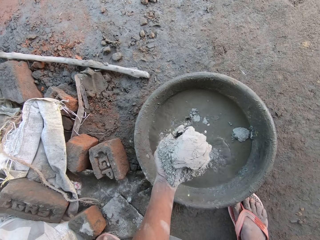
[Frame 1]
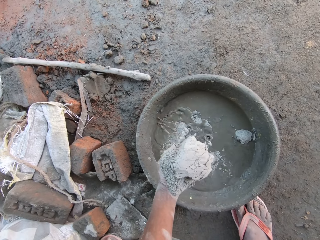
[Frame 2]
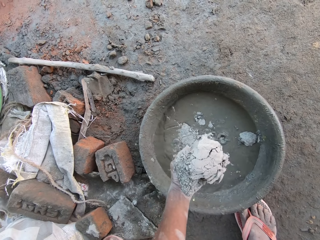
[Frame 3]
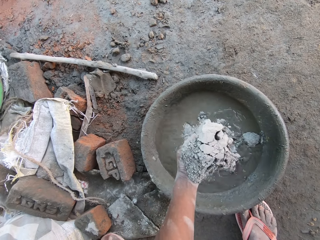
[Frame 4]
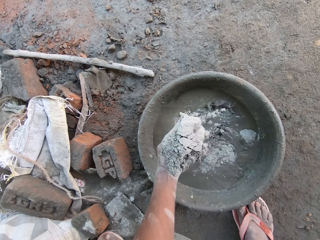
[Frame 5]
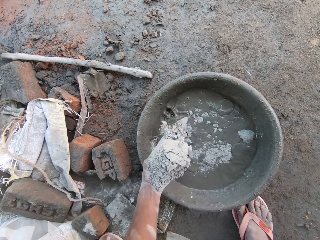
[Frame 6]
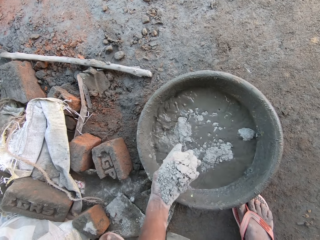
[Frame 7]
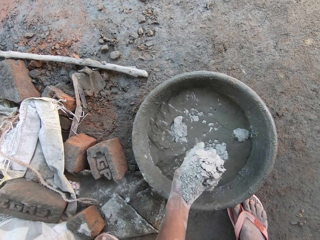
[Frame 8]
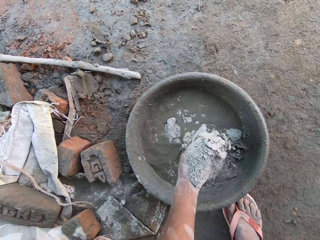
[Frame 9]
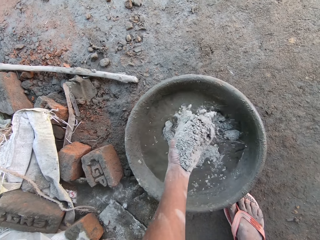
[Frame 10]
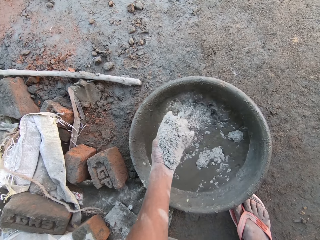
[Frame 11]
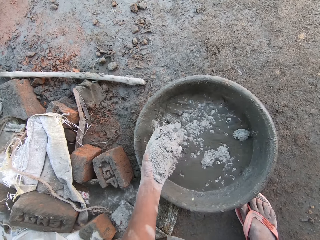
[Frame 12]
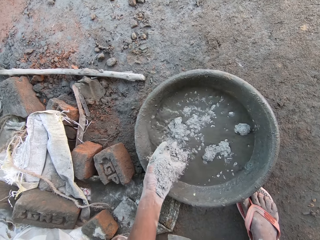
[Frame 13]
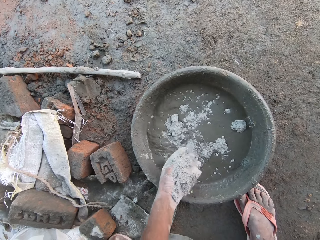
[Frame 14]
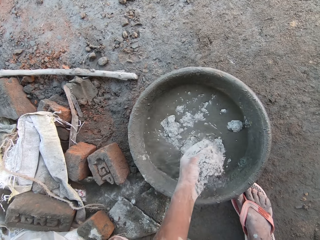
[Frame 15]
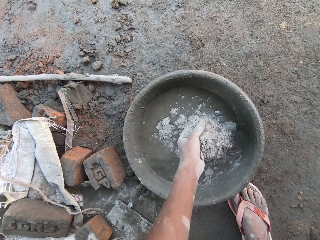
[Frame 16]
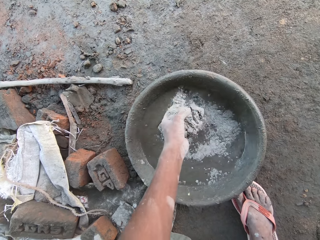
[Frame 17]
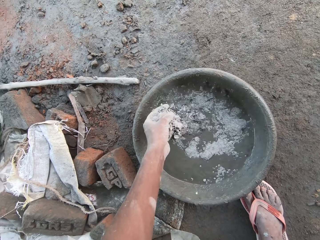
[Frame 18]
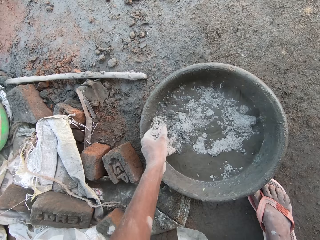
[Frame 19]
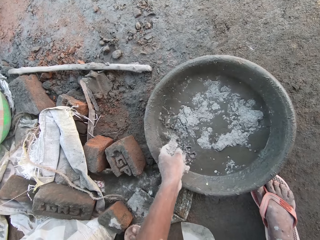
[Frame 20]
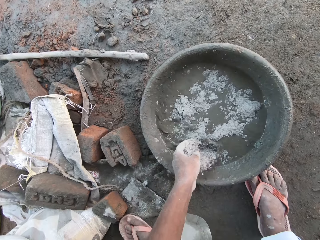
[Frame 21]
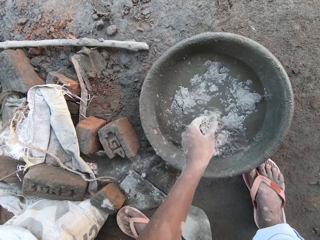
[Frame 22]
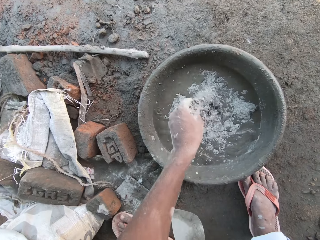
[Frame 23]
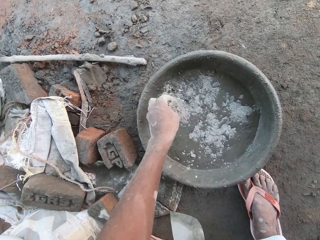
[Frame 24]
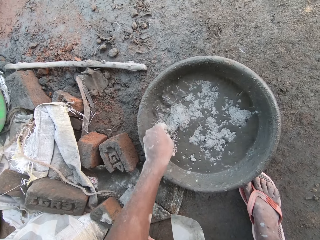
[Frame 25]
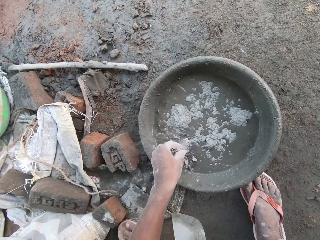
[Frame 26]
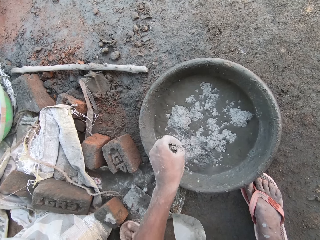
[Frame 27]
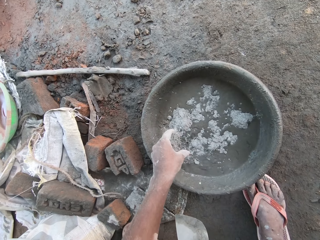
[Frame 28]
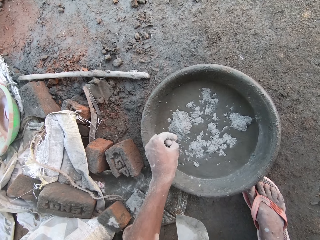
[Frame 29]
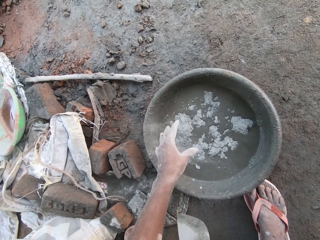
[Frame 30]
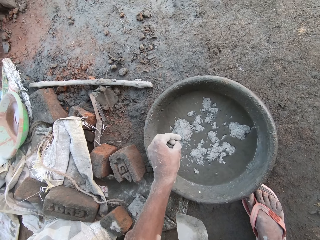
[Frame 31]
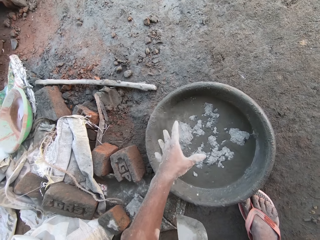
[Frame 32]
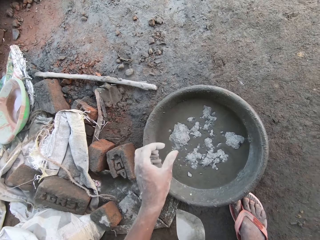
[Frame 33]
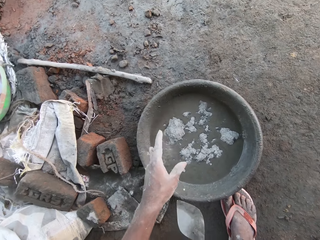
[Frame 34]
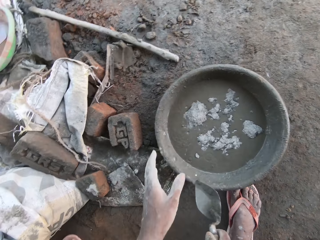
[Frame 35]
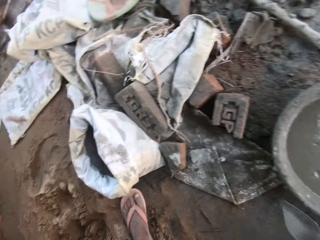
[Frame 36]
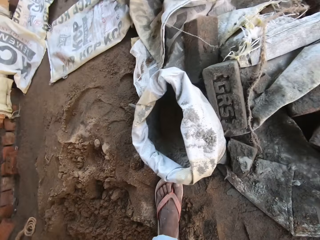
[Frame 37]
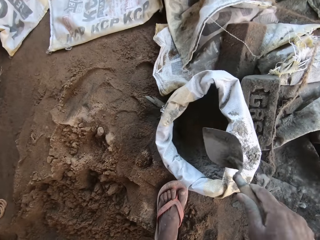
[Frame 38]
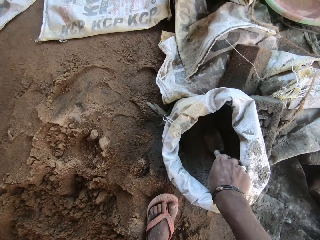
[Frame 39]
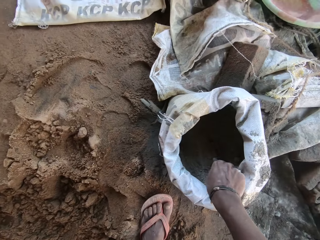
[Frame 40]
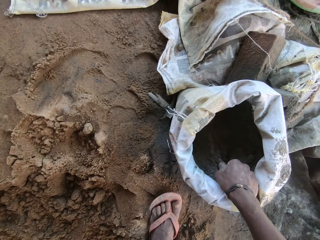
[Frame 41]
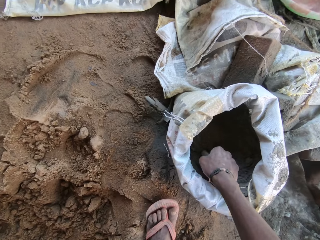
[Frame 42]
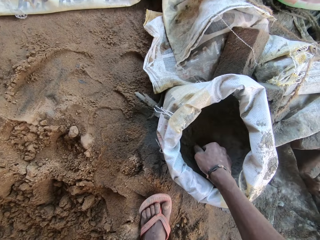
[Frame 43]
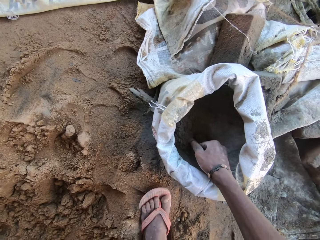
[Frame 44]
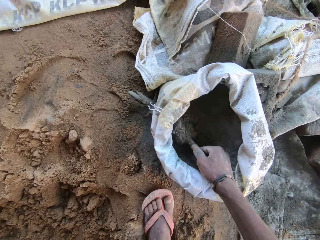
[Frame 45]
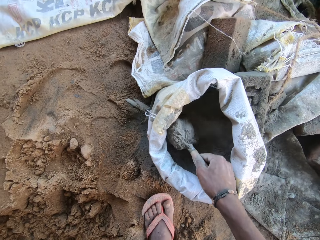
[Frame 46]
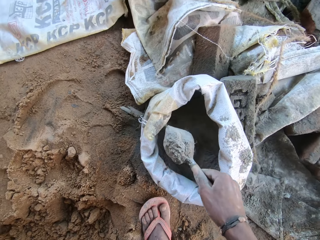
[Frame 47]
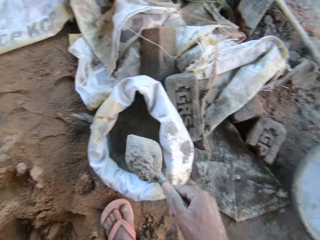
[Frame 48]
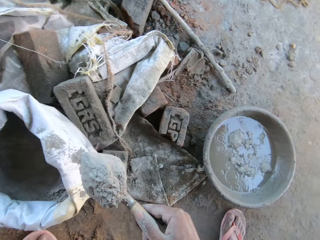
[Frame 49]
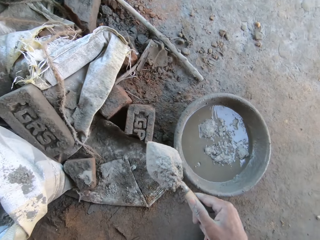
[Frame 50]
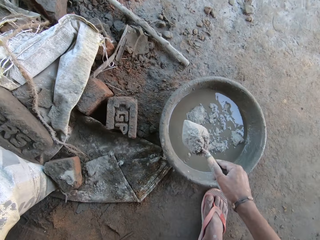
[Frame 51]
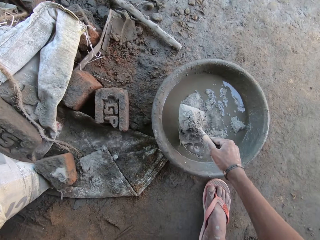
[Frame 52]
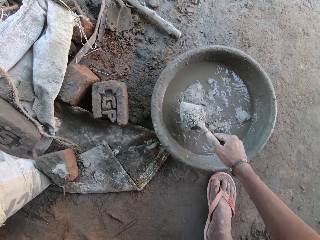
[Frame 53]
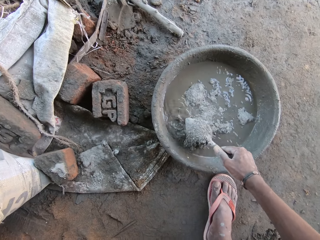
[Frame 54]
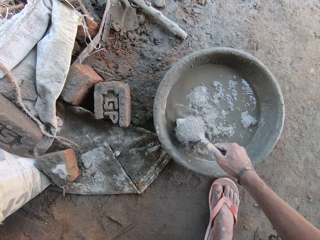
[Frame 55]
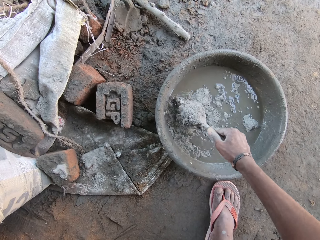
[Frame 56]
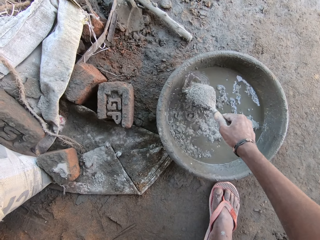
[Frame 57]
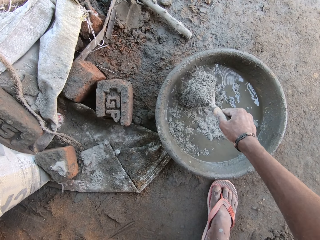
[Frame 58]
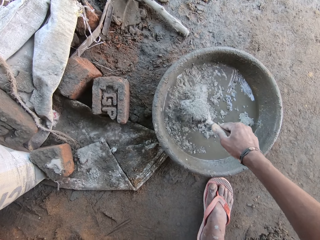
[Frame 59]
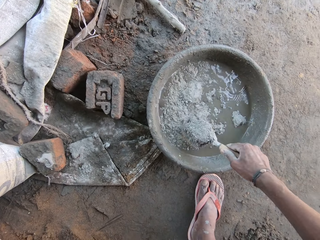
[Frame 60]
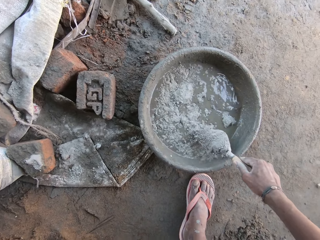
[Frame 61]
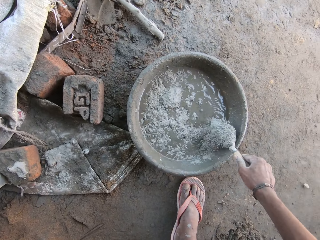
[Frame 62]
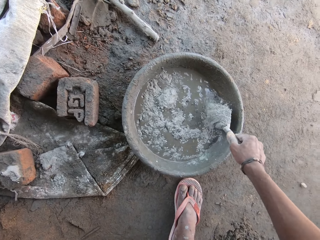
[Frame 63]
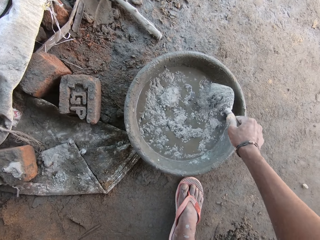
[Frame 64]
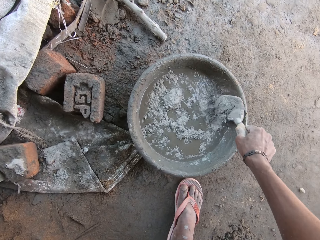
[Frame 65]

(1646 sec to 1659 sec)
The camera wearer transfers cement from a bag to a cement pan with a trowel in his right hand.

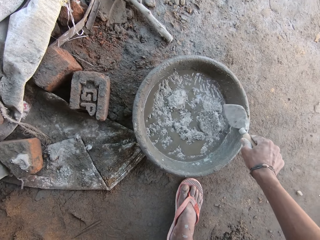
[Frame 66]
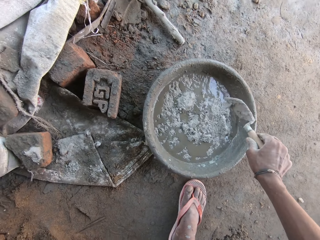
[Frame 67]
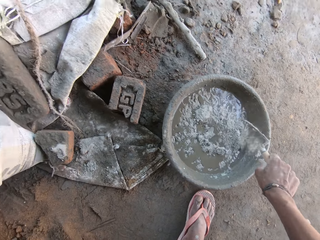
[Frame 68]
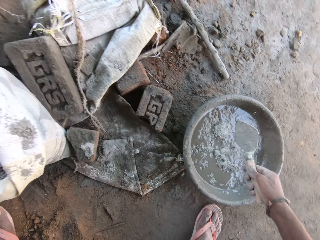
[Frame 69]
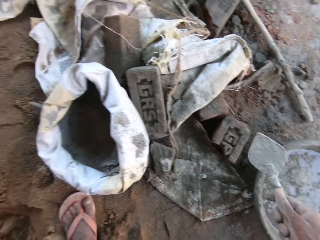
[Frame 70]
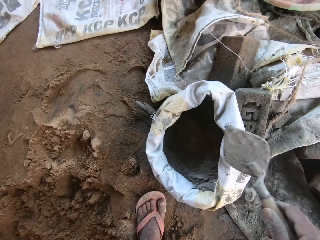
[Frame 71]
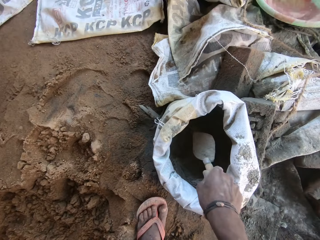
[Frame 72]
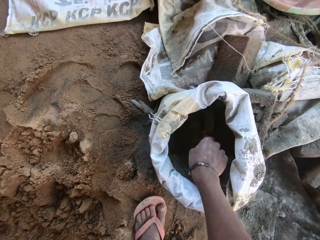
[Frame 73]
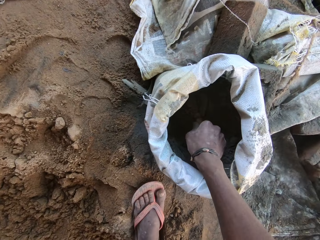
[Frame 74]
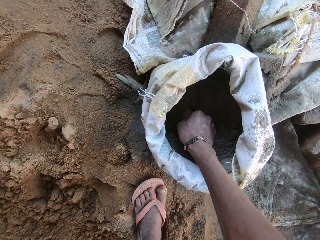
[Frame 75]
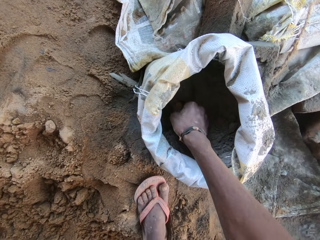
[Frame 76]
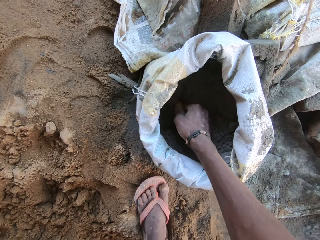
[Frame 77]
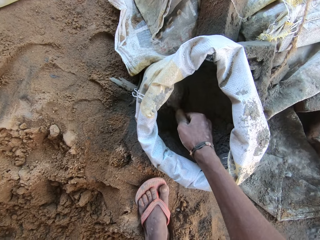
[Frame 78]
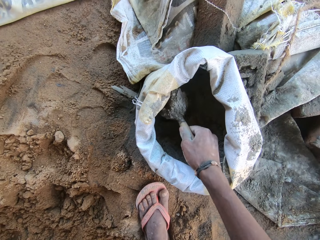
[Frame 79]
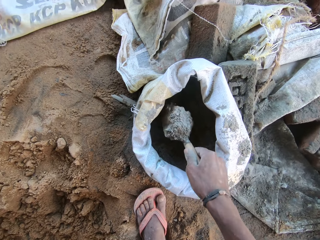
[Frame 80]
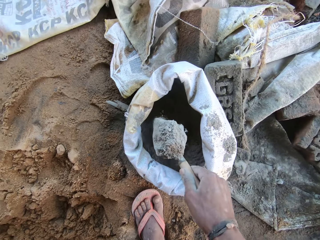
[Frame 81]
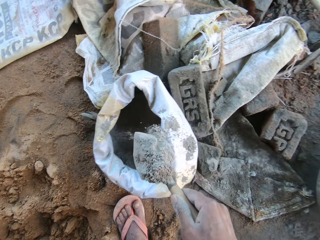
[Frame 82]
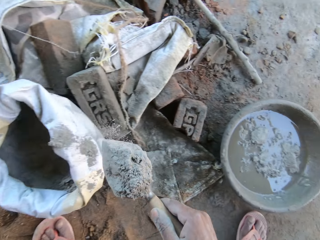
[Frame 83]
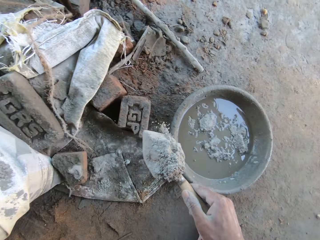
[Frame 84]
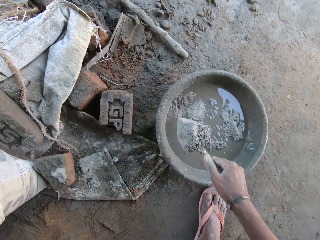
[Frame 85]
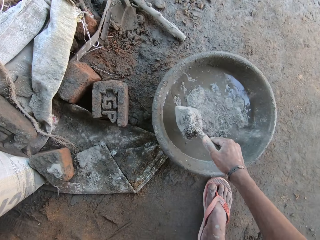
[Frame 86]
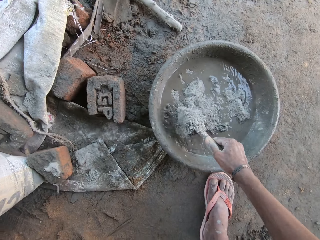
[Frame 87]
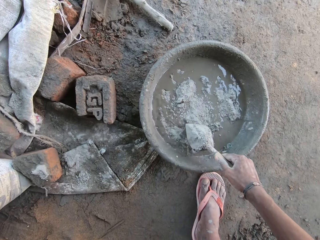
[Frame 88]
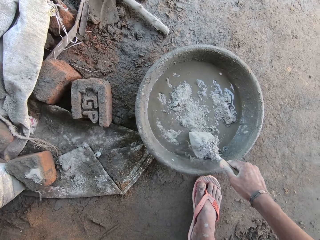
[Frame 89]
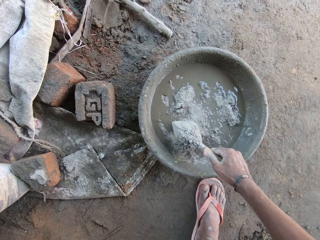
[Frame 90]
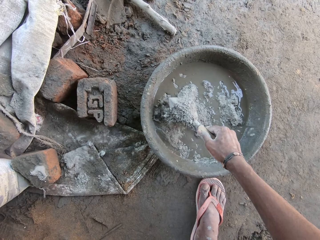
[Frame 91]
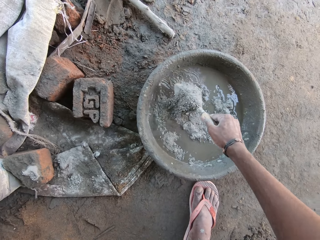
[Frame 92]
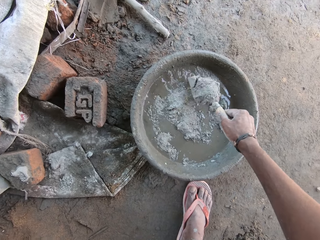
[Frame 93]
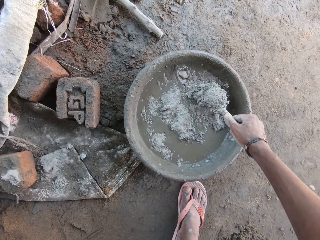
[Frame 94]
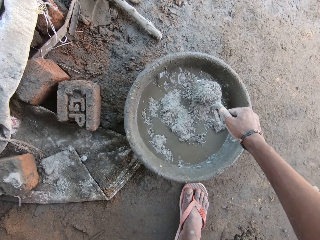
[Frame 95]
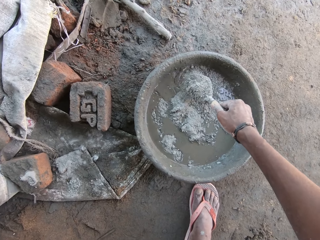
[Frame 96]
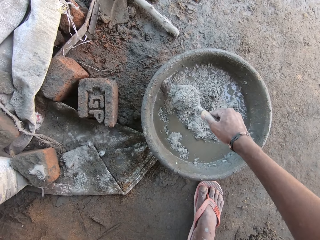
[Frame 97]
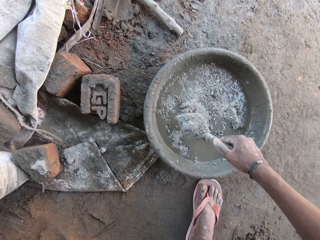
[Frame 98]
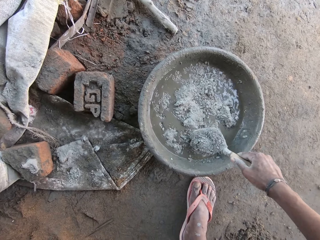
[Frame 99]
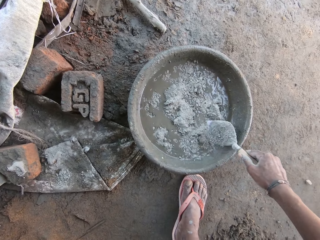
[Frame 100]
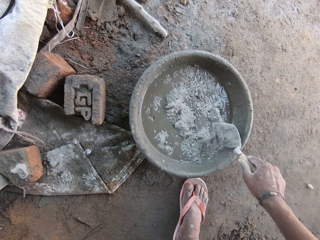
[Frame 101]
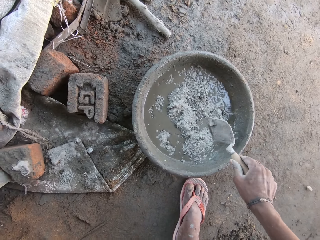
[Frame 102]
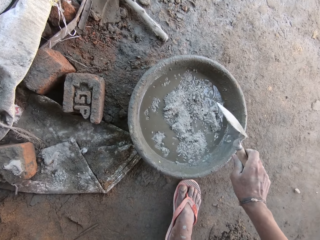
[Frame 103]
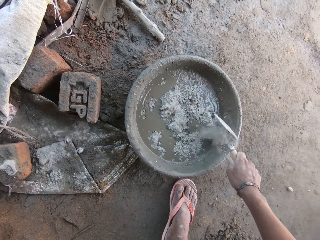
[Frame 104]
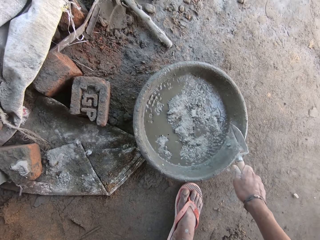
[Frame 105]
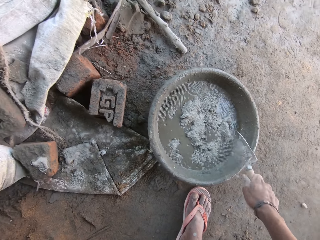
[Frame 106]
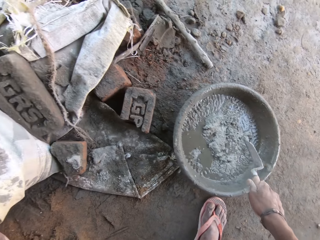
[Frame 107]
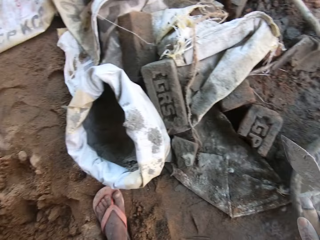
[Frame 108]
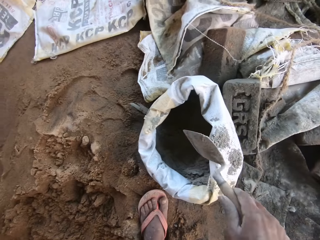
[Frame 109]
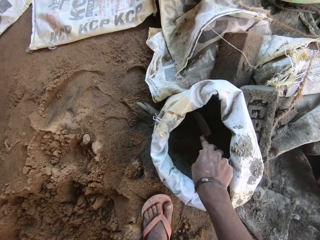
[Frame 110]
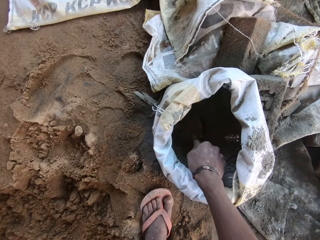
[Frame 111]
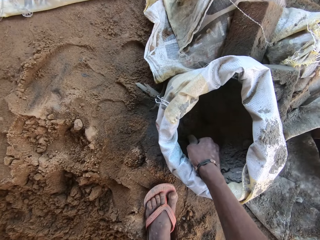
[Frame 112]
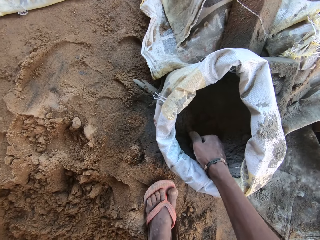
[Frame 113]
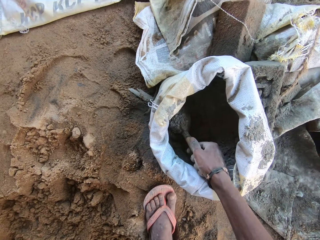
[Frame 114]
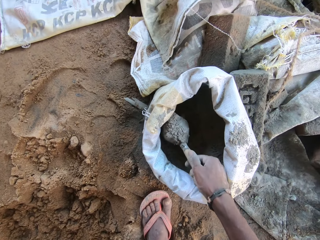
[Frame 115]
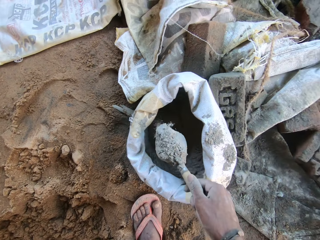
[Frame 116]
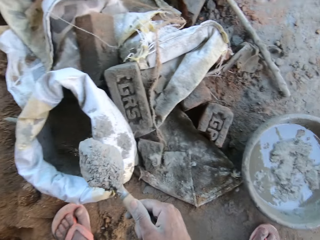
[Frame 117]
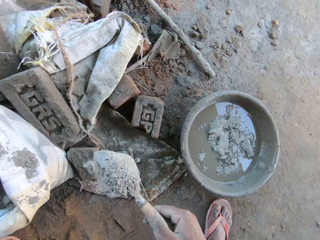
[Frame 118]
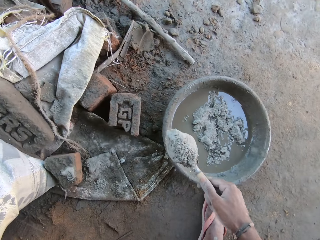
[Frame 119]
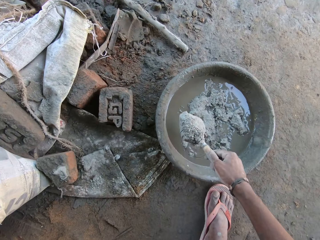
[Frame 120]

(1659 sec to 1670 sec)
The camera wearer transfers cement from the bag to the cement pan with the trowel in his right hand. He hits the cement pan with the trowel in his right hand. He transfers cement from the bag to the cement pan with the trowel in his right hand.
